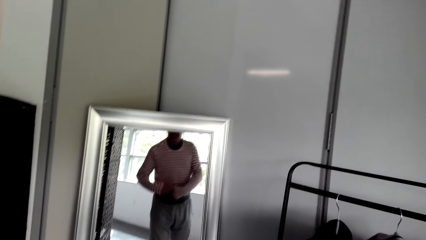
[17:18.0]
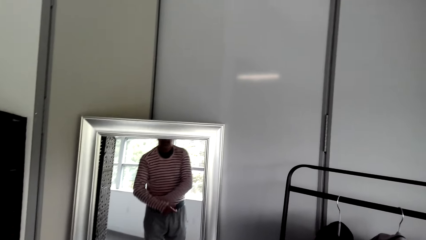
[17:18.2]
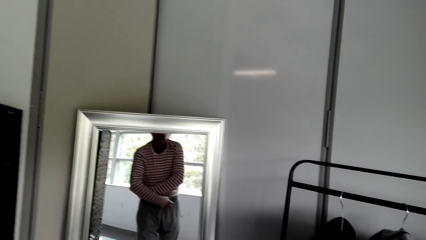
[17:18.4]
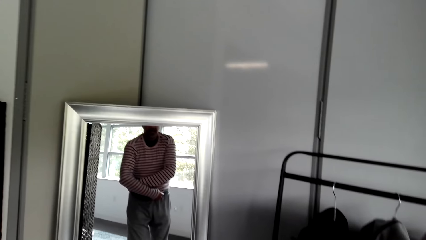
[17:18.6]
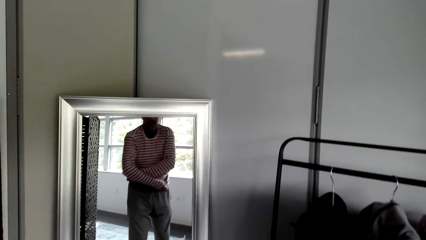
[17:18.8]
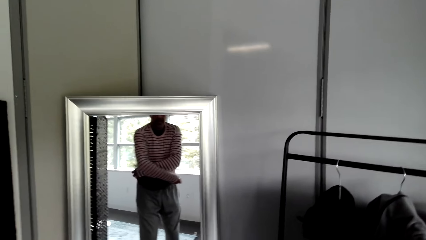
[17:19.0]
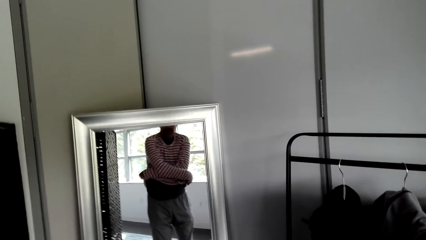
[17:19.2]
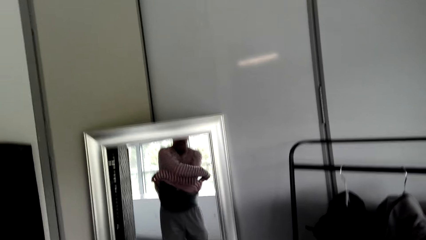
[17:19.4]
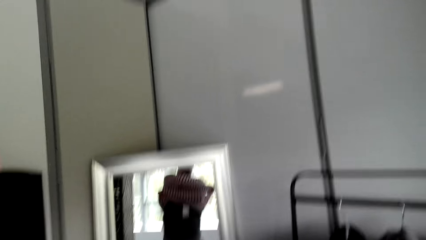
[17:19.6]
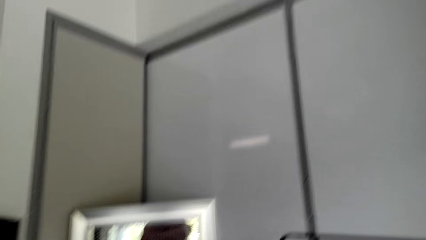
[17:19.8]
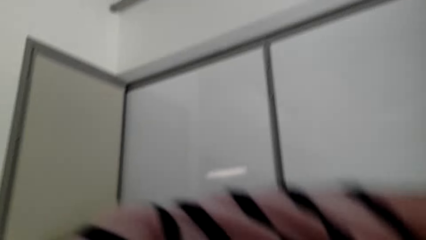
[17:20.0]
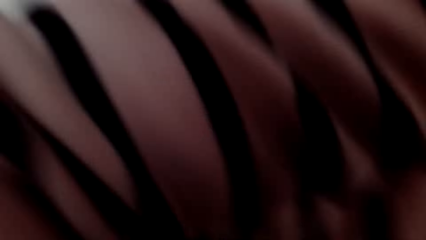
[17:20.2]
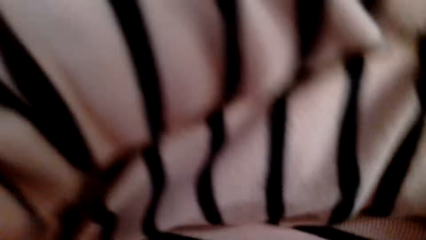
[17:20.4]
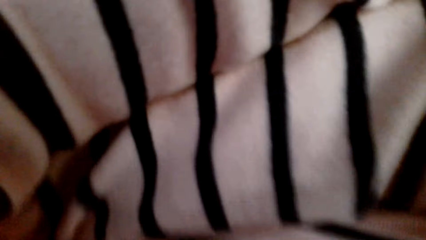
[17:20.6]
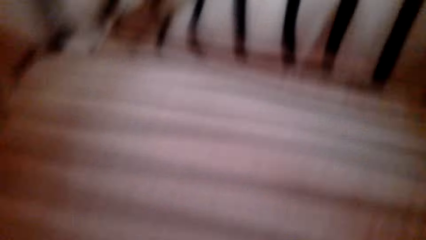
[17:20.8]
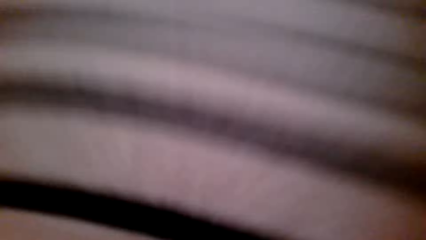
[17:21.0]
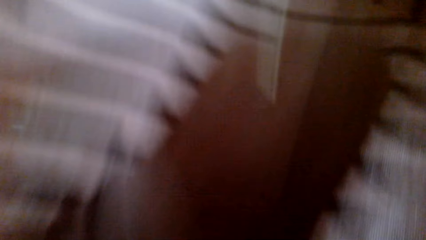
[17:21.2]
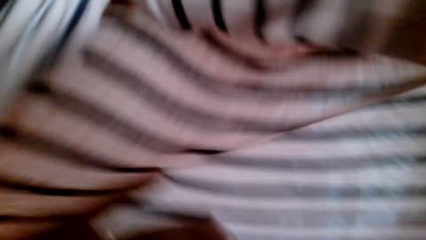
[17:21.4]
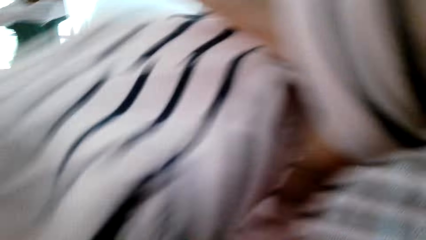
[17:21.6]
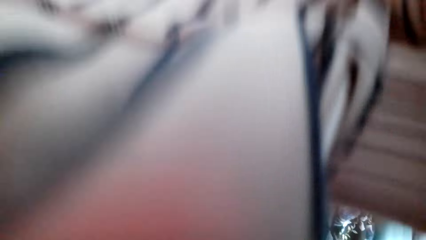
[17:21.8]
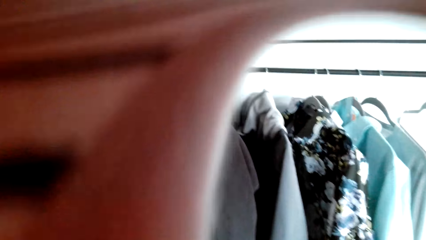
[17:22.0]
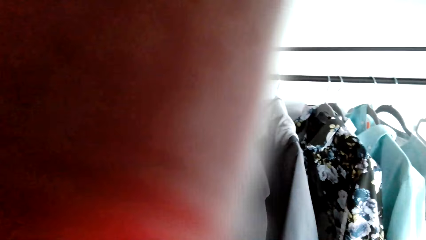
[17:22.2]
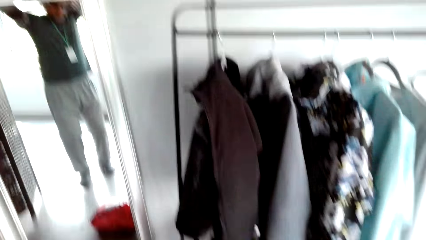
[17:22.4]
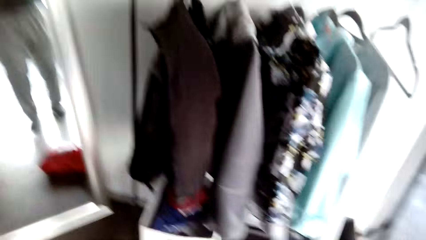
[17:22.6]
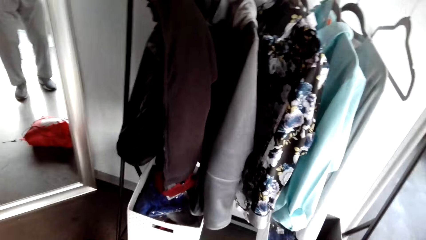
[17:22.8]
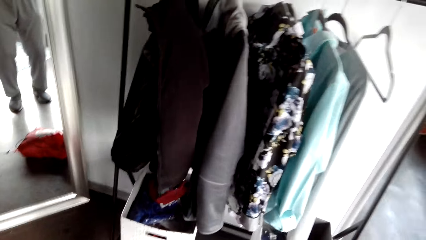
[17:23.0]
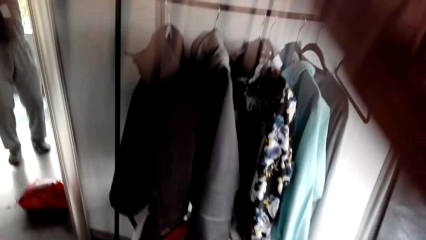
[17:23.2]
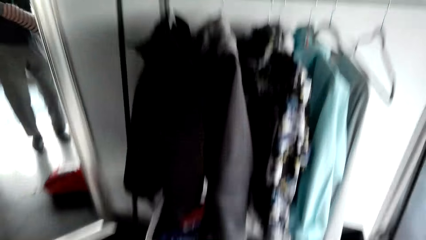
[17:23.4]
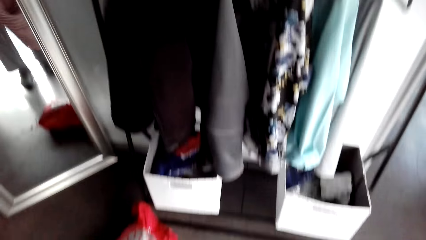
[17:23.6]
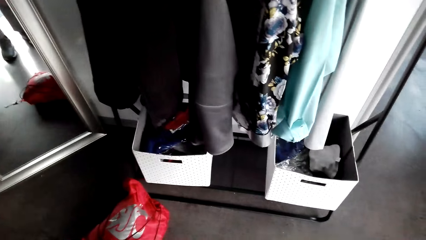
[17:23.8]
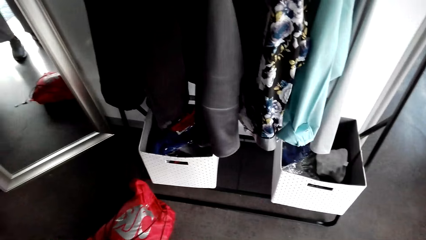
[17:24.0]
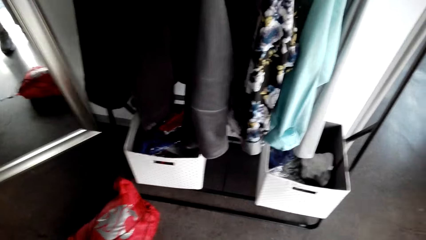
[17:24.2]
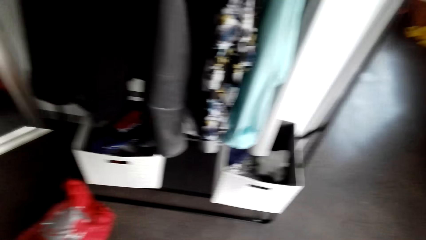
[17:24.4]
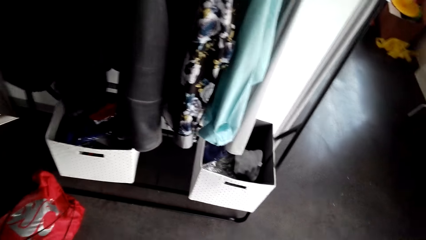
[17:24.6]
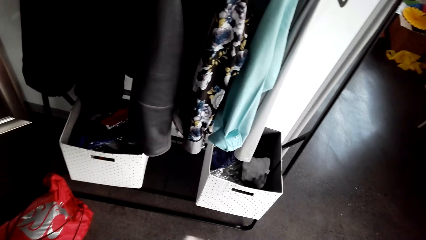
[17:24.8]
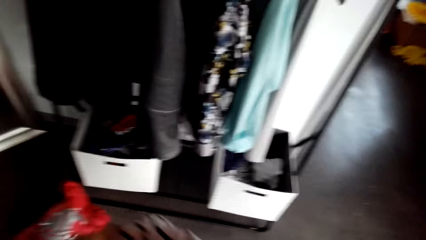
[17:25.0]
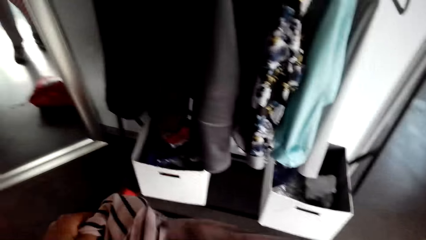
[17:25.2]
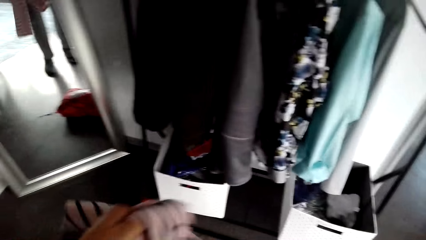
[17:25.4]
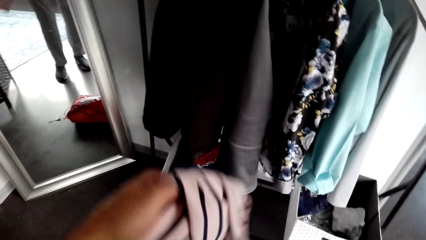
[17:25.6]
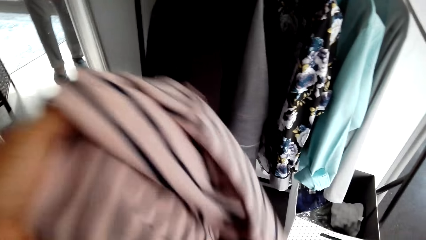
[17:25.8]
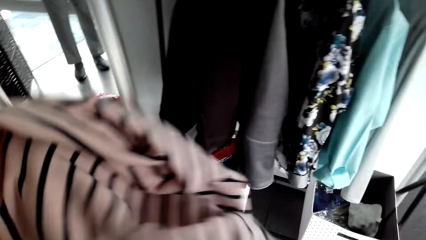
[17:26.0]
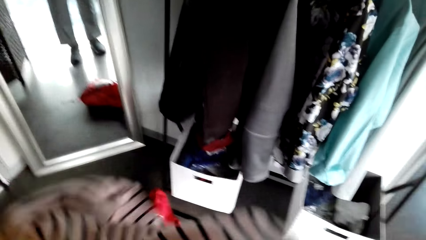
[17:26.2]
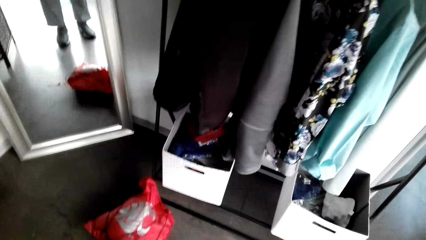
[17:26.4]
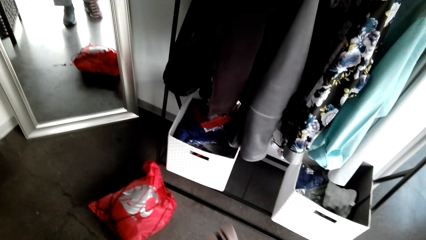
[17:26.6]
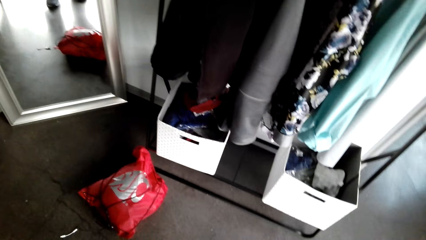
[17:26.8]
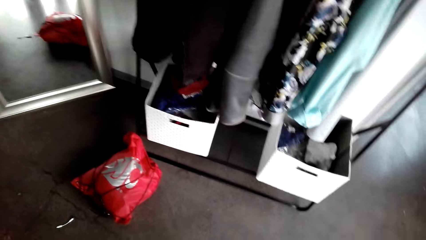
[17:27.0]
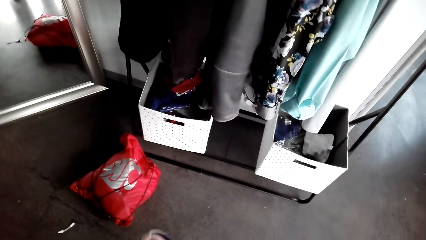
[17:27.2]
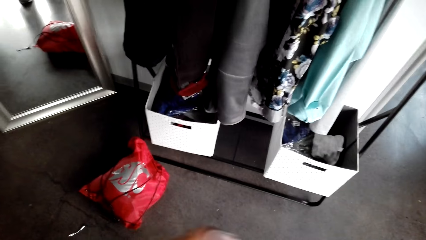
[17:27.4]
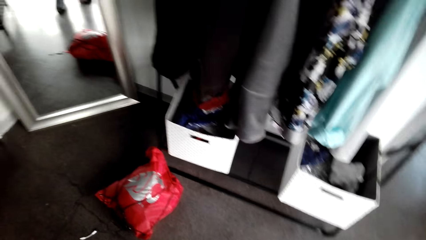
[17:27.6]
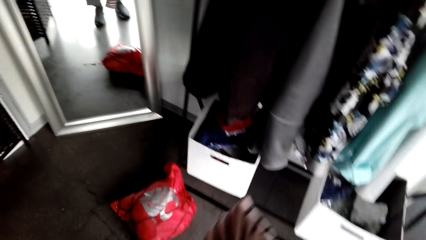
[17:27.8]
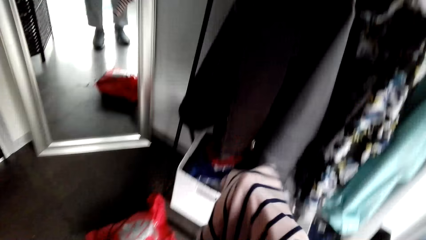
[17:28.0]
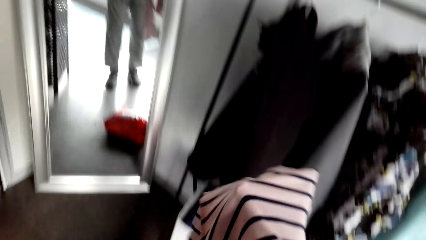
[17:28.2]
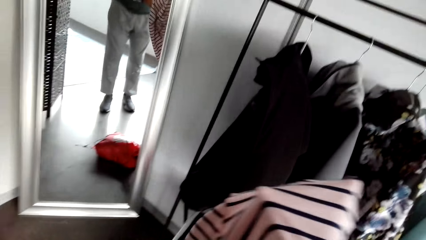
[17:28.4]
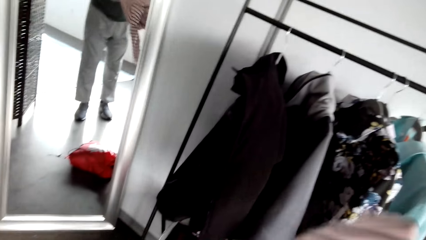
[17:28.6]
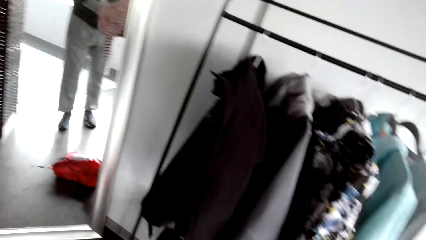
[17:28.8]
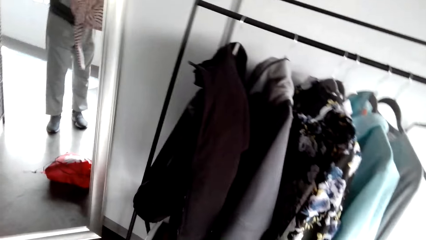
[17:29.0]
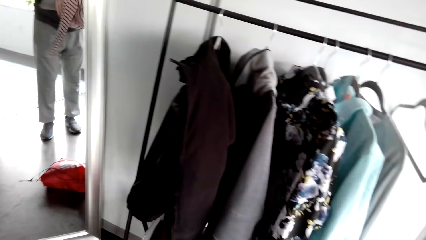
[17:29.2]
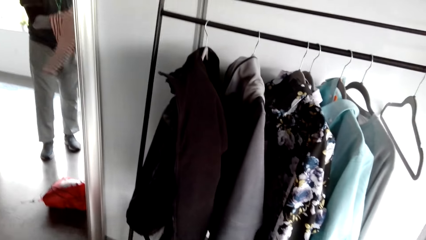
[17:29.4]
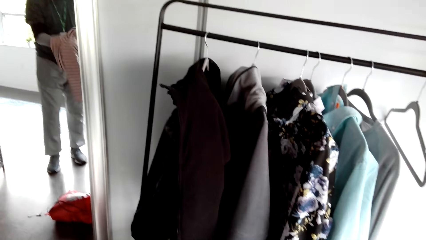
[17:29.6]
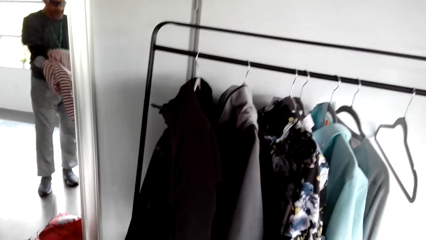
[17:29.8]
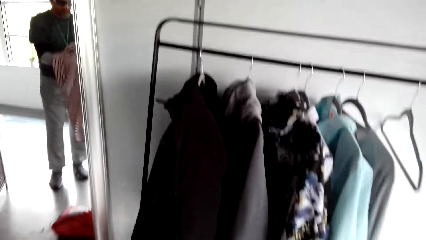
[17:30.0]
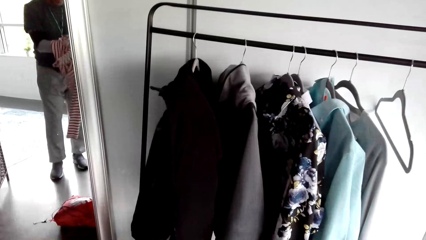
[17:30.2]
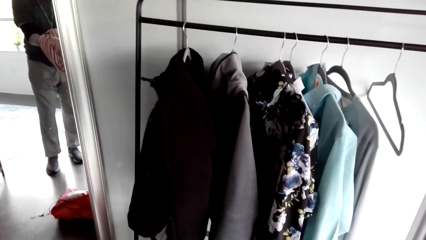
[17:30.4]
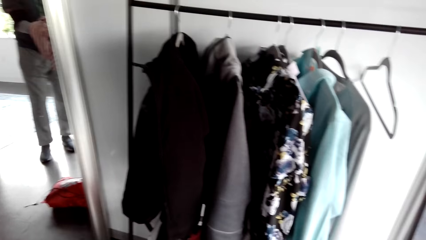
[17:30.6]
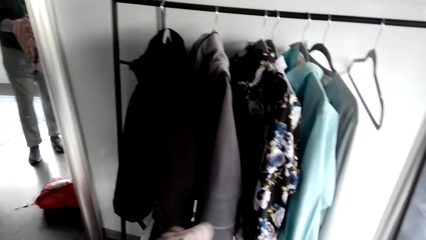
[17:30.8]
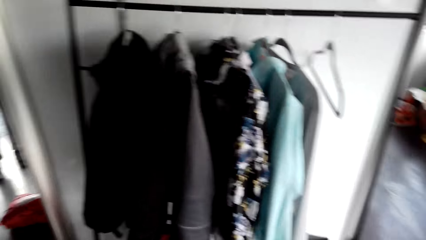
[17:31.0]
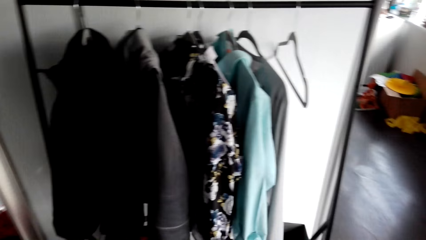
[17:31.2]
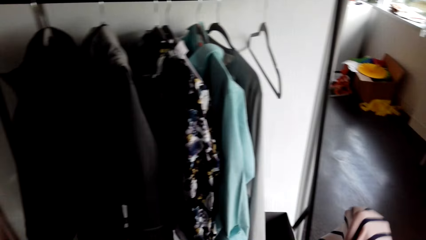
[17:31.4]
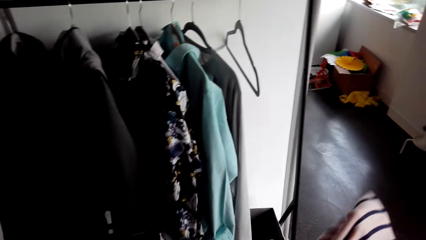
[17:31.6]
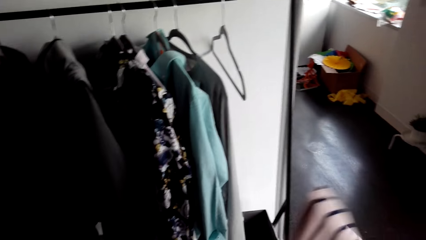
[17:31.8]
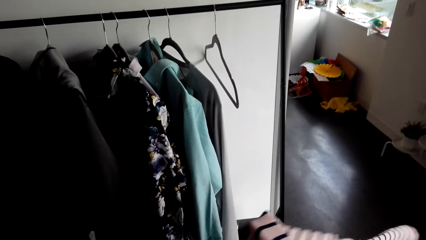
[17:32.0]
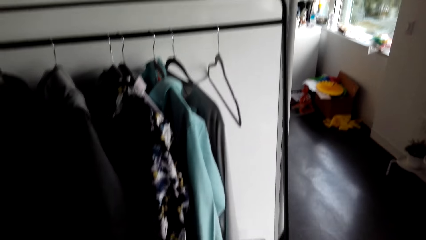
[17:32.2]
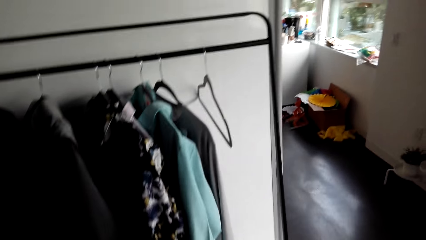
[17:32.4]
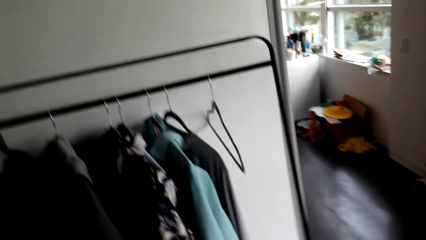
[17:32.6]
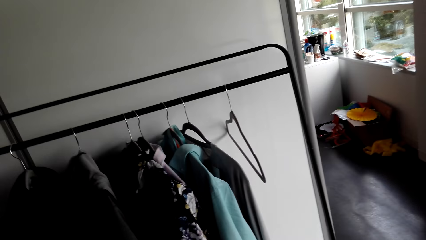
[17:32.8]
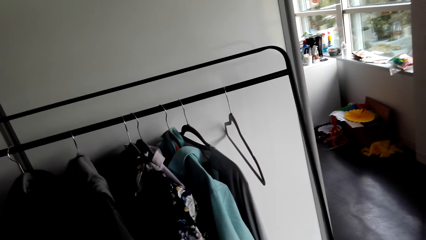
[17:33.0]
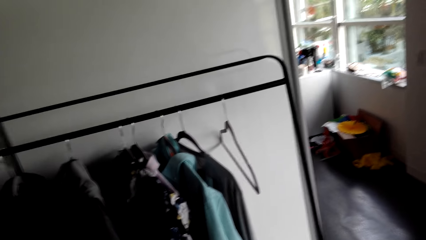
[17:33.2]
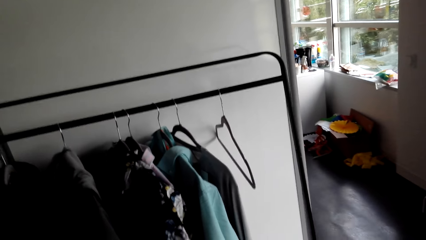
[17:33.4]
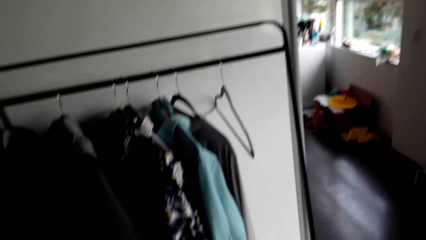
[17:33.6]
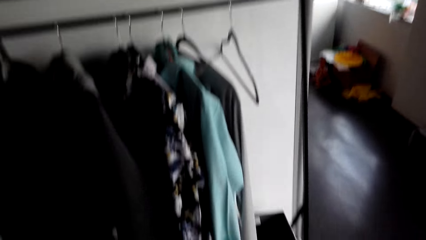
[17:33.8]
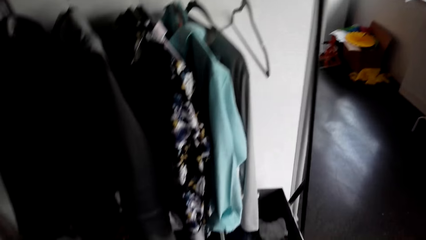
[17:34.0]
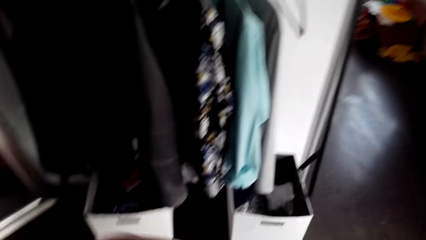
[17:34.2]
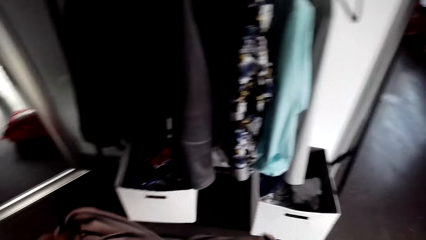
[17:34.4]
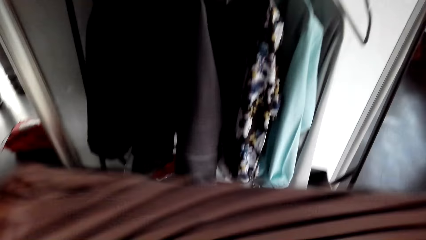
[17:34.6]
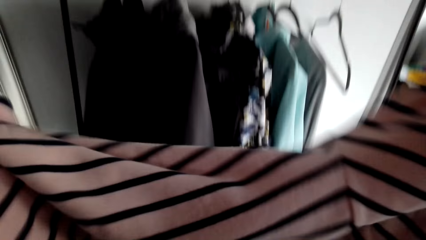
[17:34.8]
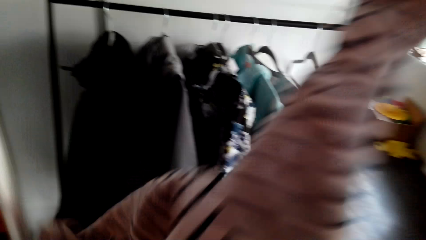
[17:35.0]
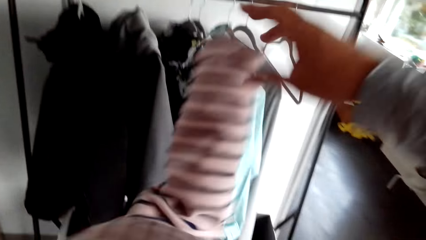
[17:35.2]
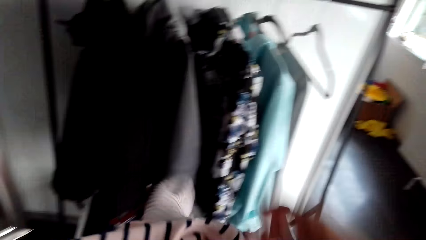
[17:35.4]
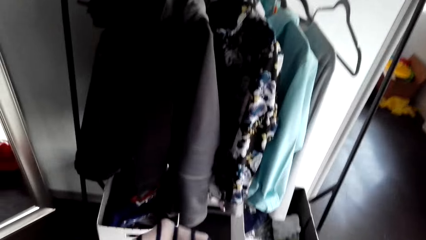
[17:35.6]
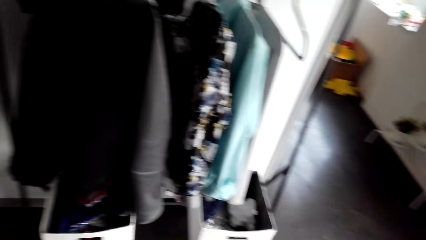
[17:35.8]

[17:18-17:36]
The camera wearer removes the t-shirt. They turn the t-shirt.
